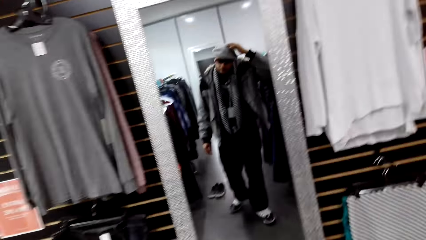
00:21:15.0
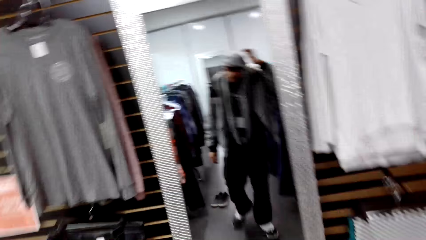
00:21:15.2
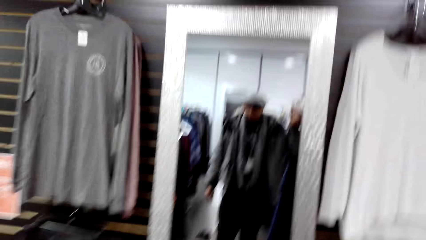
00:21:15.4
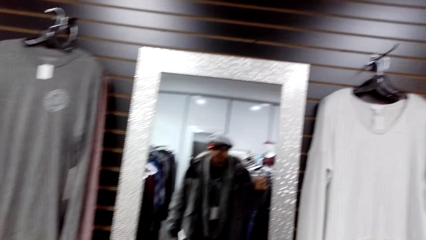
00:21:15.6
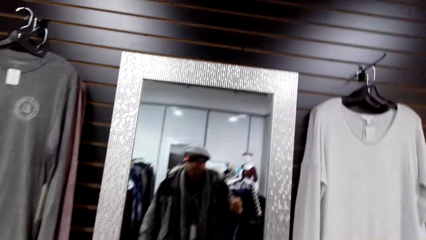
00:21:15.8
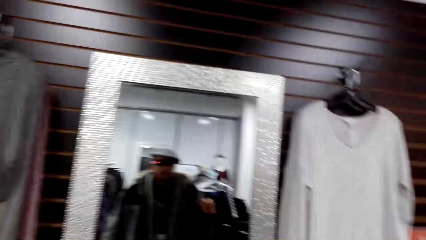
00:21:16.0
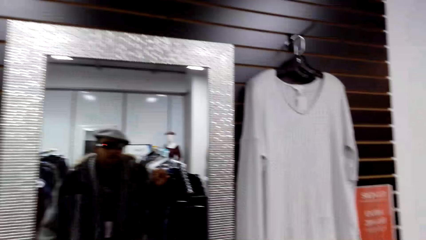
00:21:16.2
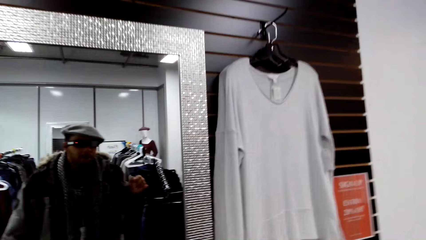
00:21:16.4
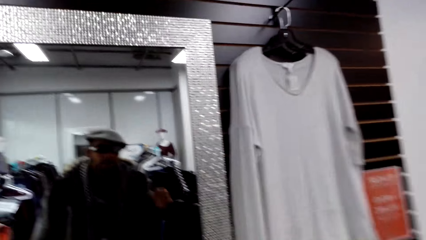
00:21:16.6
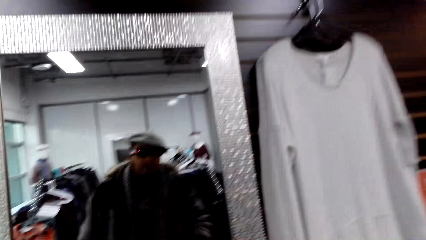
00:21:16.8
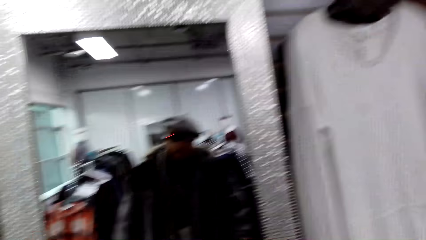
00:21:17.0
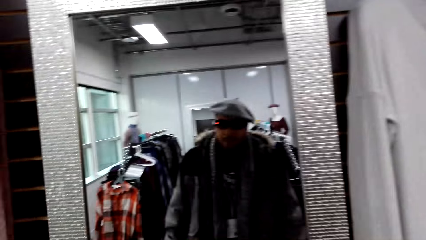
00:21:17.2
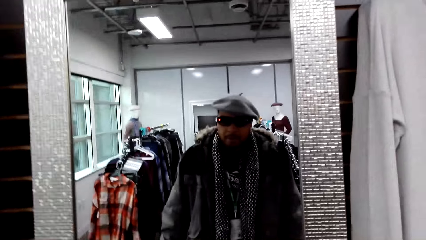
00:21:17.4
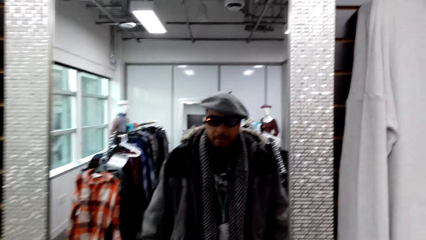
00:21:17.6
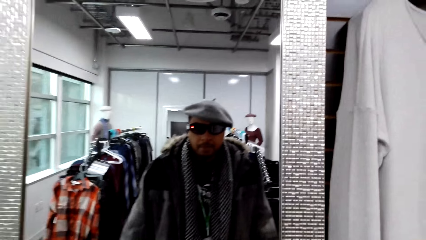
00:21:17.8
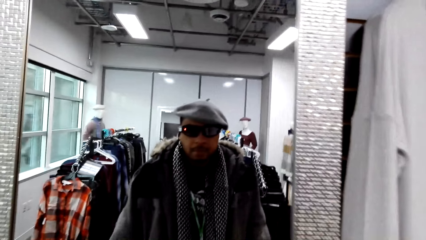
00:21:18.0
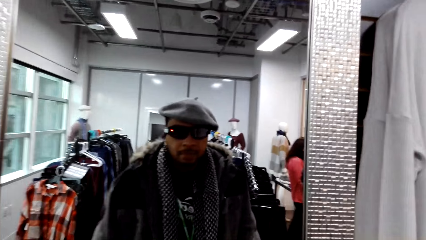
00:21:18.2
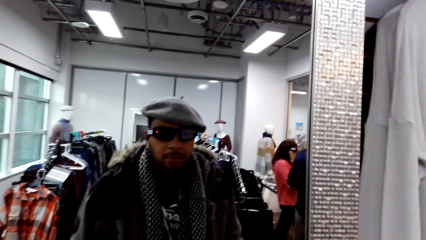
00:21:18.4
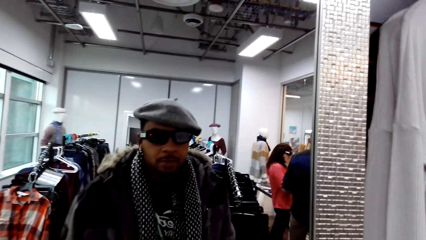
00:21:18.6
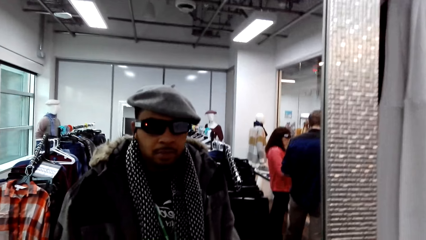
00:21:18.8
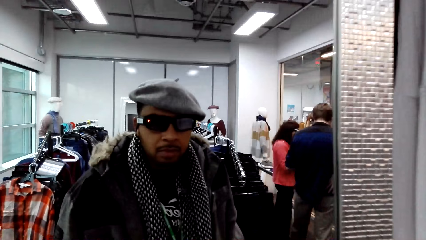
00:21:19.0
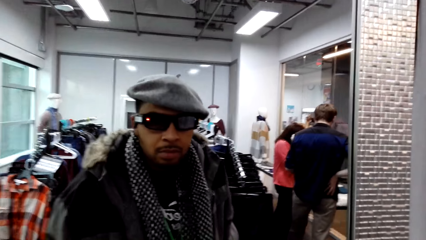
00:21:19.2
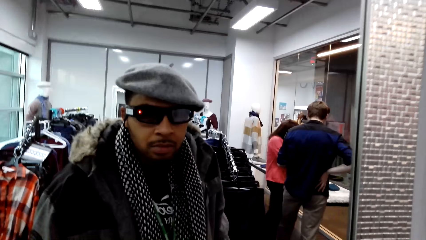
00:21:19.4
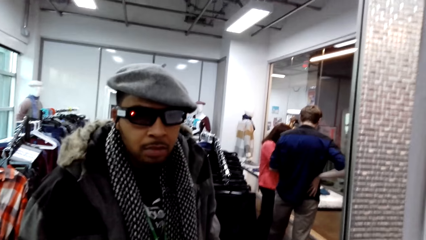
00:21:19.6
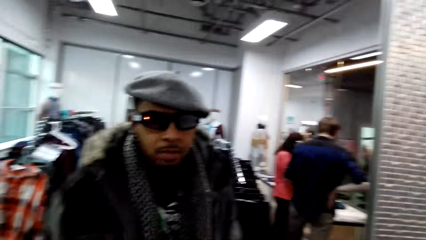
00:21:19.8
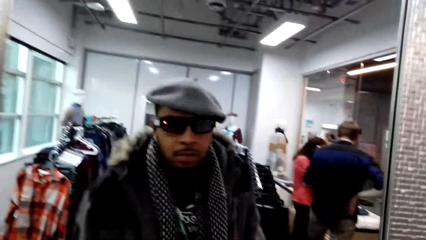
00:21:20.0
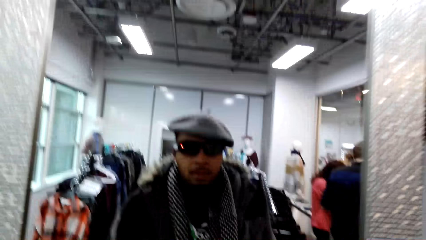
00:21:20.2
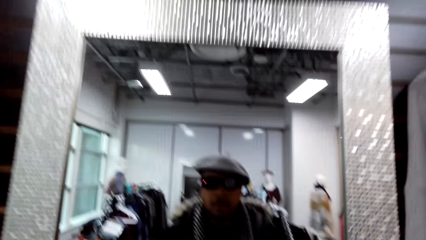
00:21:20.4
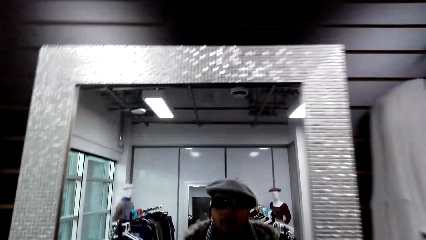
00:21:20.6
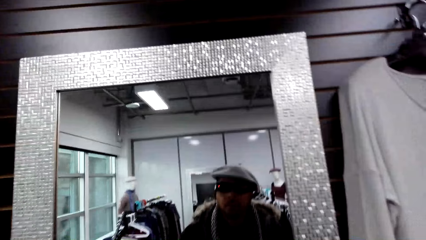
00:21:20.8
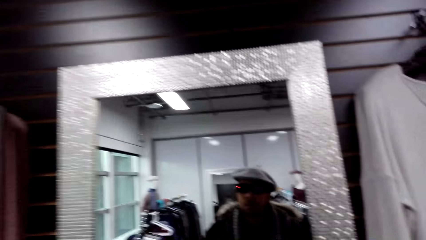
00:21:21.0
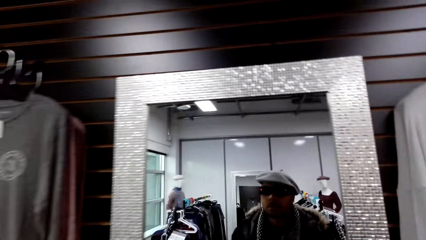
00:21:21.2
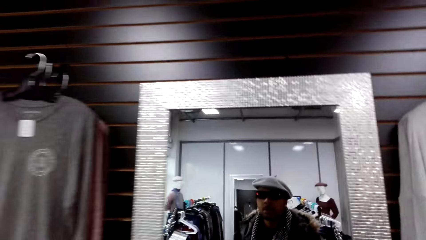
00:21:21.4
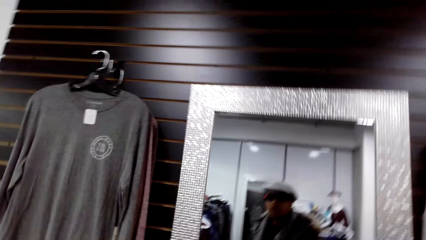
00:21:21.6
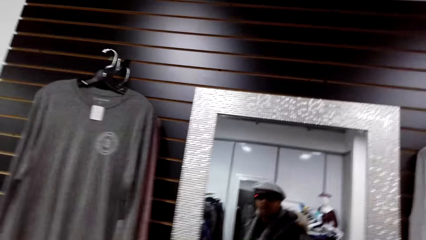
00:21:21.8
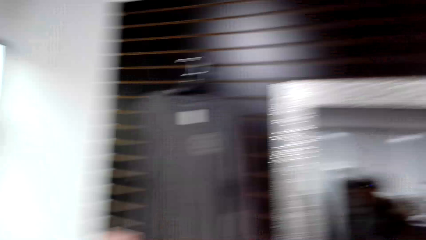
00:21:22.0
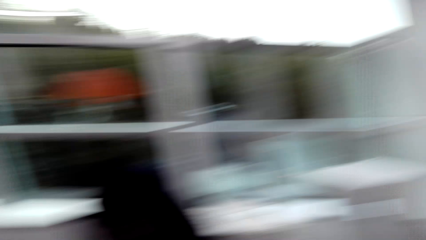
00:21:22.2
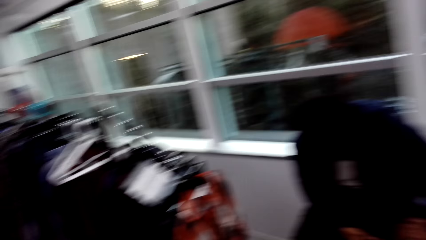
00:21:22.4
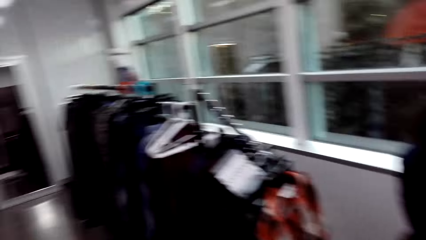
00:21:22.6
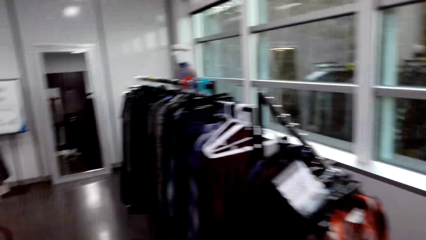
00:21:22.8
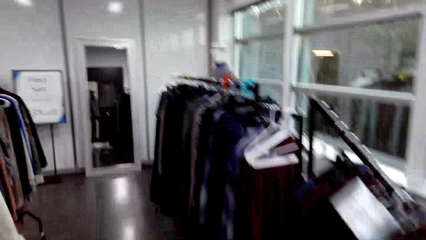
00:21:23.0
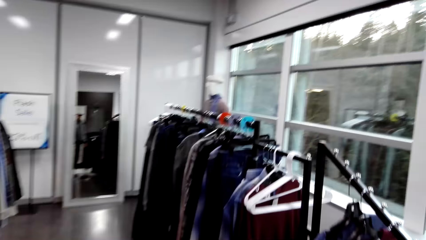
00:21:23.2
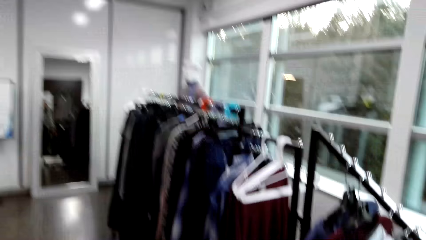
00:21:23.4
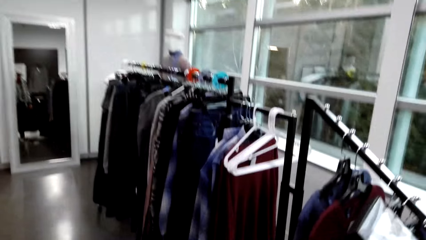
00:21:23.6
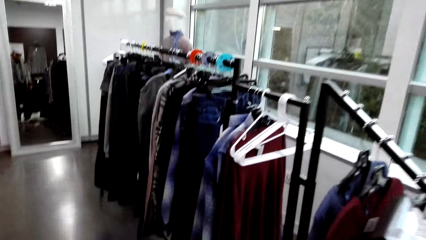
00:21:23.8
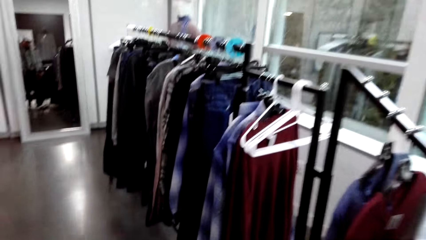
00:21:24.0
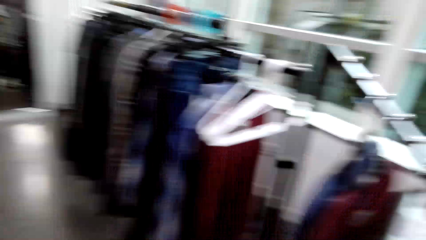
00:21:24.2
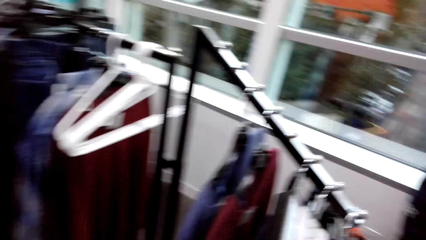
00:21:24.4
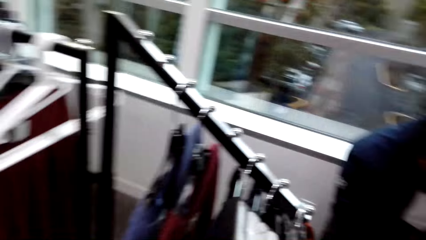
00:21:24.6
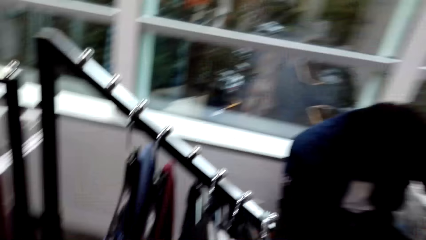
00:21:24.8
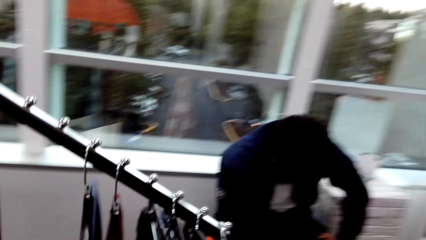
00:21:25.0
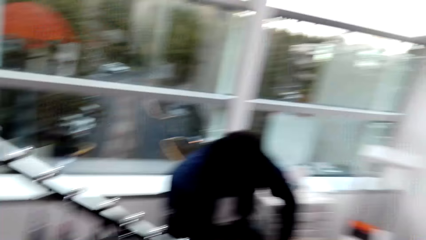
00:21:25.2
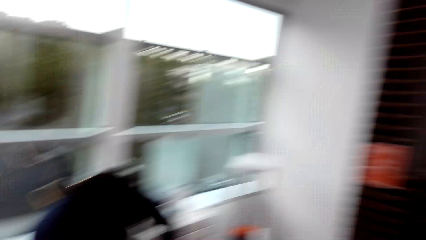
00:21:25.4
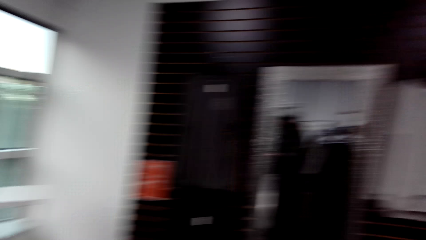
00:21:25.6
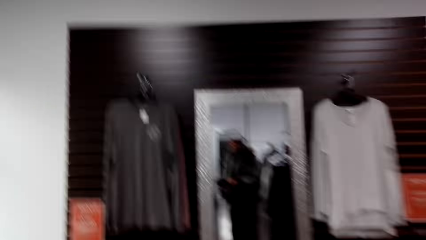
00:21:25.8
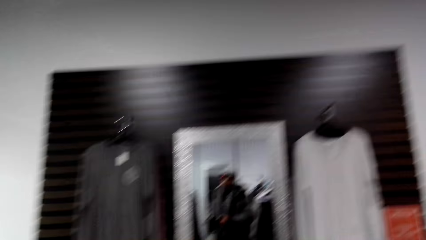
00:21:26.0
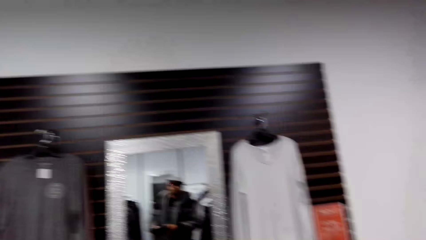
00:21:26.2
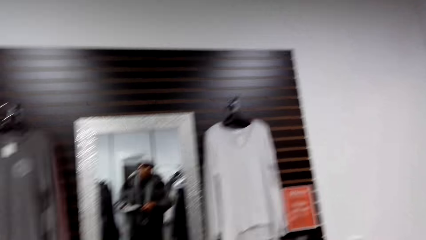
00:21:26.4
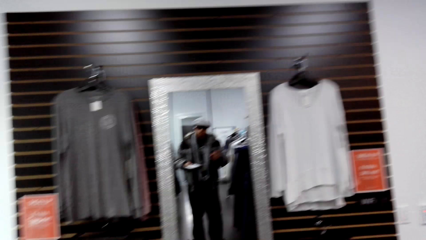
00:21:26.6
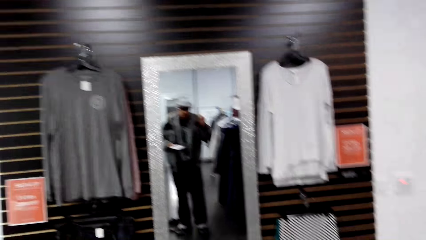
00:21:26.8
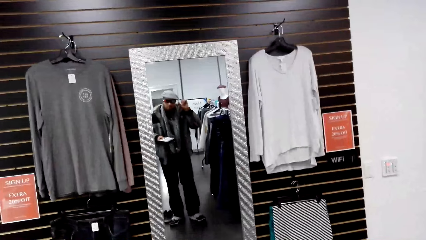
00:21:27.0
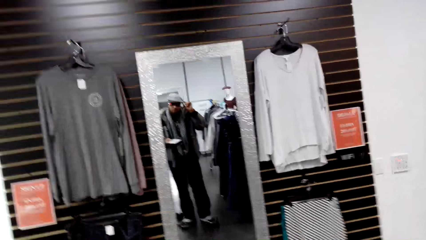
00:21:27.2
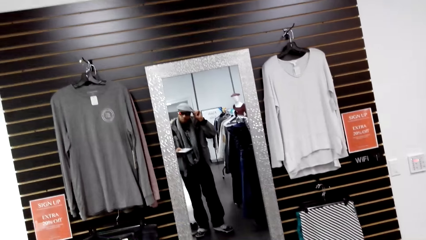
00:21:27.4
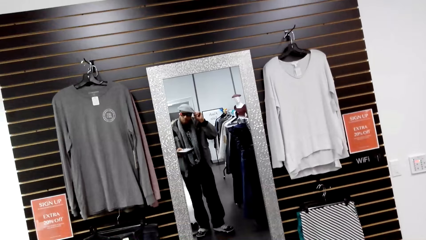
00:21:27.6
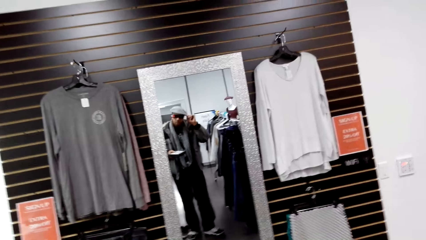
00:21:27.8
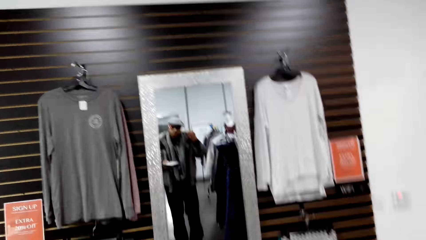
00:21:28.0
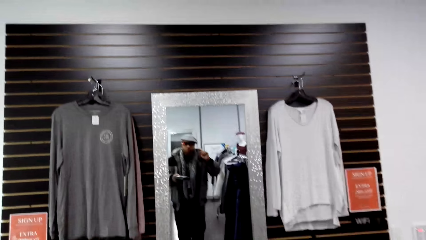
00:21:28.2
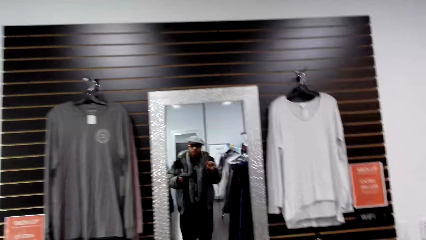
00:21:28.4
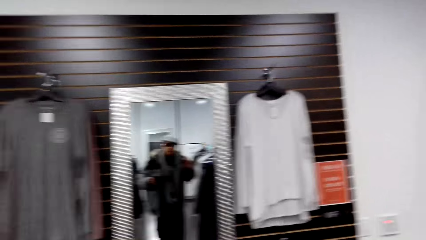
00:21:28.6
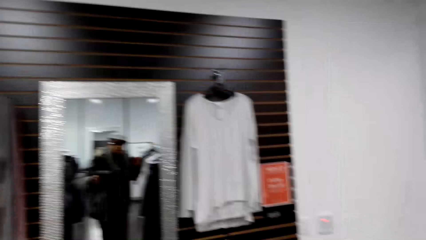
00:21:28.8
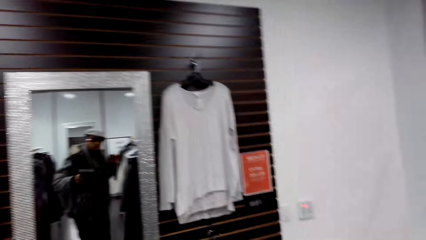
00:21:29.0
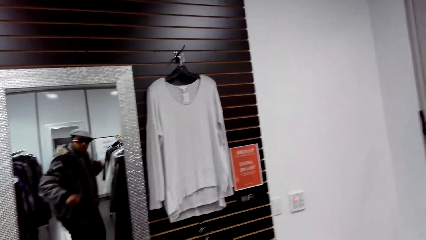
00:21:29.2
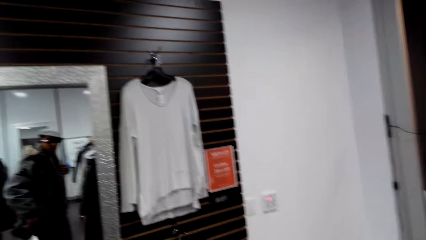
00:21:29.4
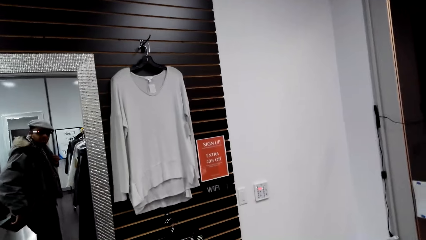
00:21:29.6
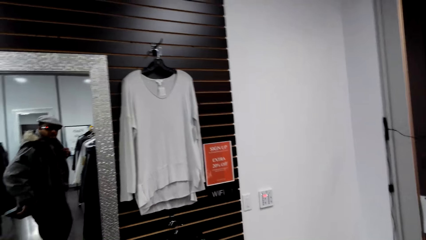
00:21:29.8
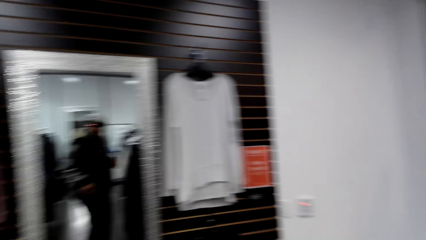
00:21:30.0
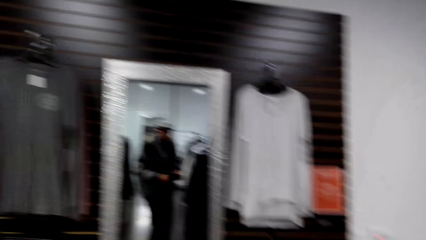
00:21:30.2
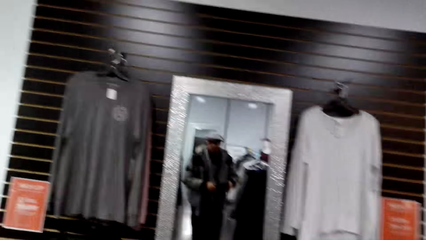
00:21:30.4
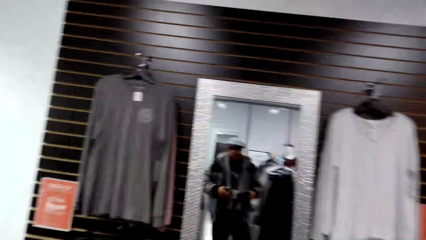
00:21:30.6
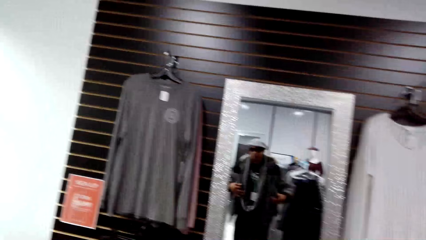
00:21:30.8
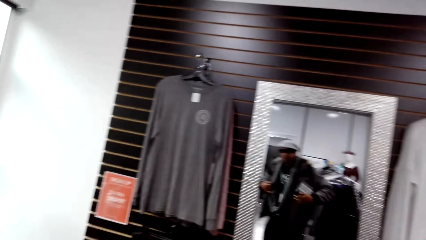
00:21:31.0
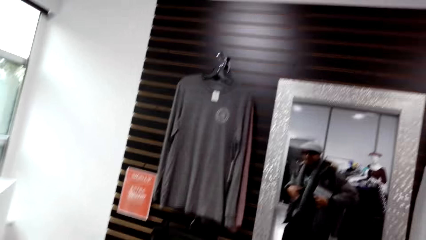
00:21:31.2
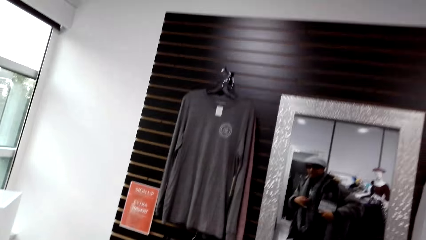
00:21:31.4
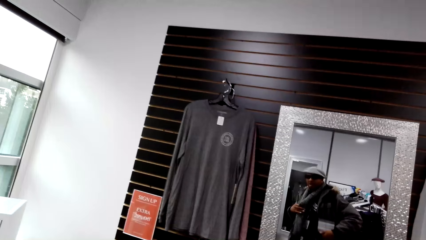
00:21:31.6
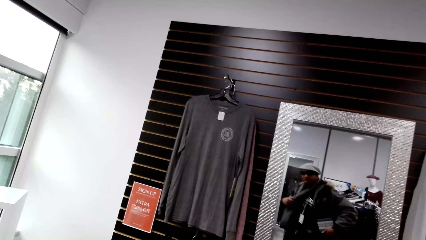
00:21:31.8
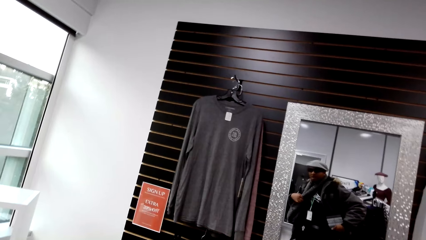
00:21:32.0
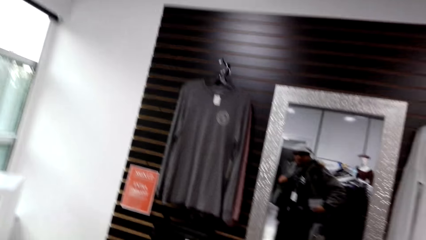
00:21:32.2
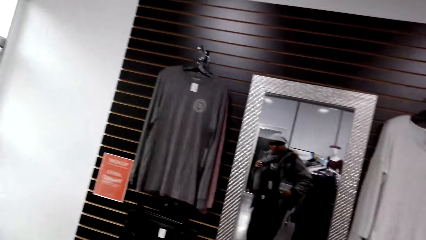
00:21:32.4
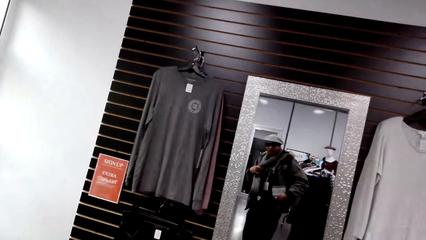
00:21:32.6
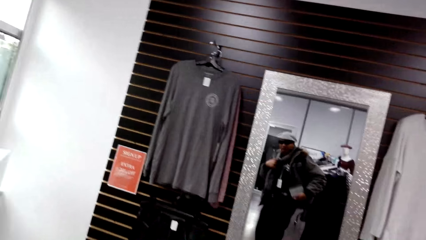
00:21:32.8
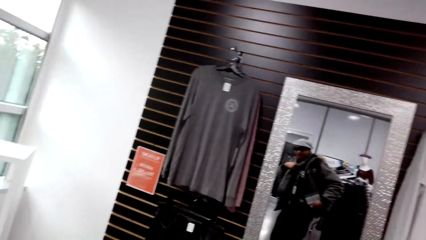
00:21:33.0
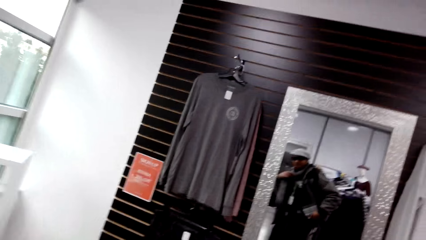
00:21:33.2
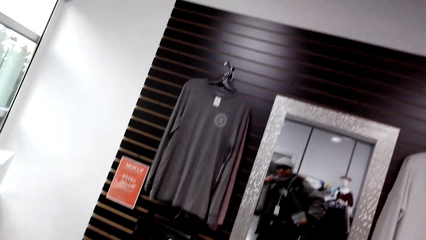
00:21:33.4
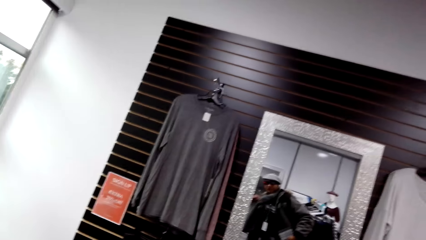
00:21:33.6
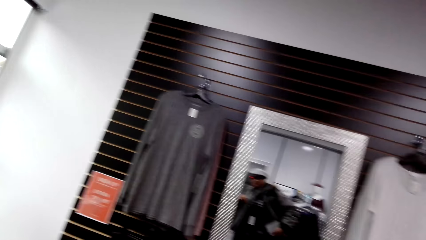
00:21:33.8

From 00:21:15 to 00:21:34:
The camera wearer lowers his right hand. He walks towards the mirror. He looks at the mirror. He walks backward away from the mirror. He adjusts the hat with his right hand. He adjusts his dress with his hands.
